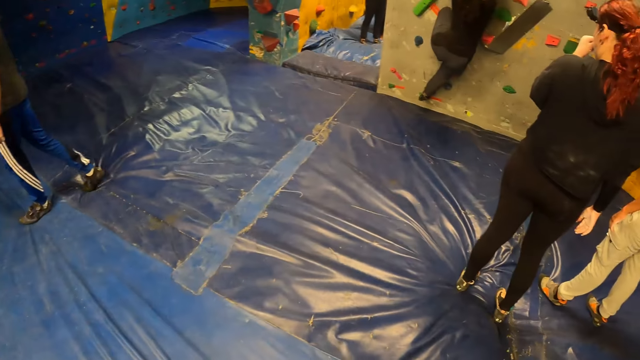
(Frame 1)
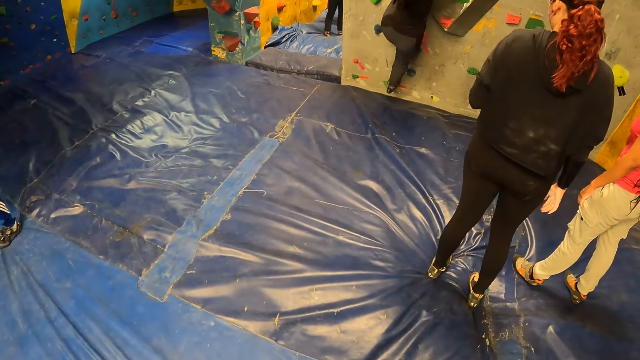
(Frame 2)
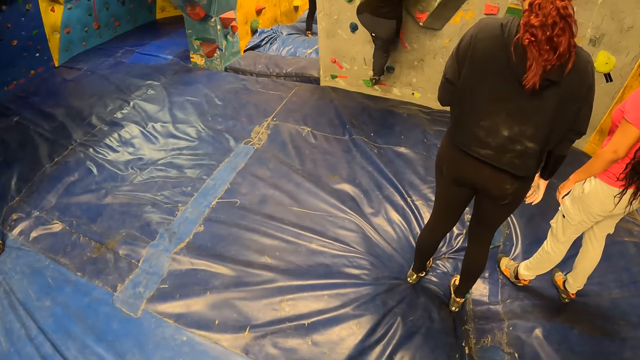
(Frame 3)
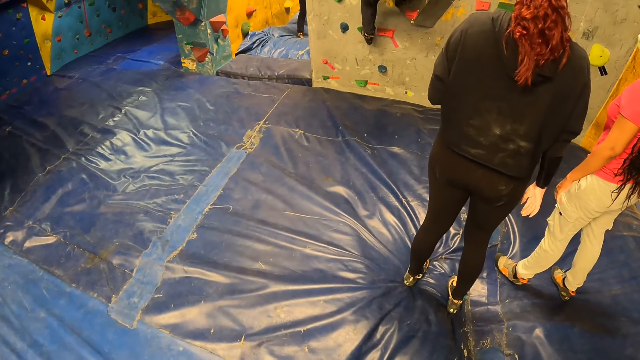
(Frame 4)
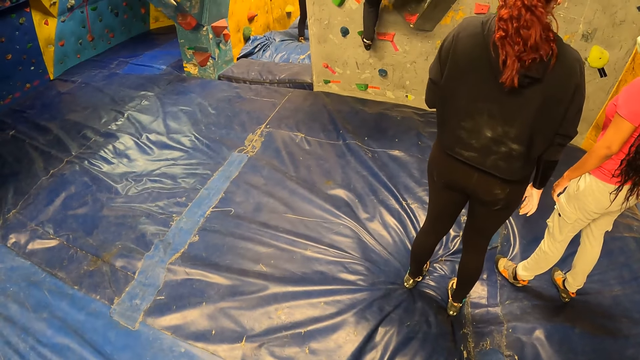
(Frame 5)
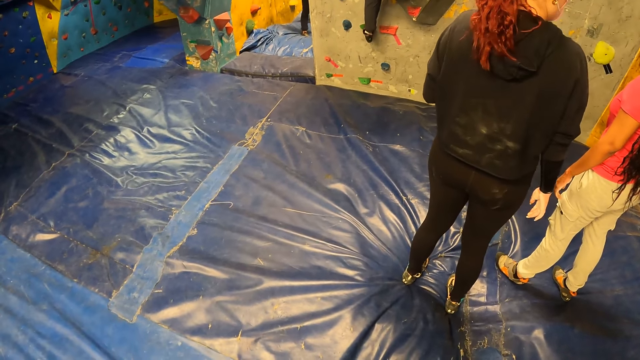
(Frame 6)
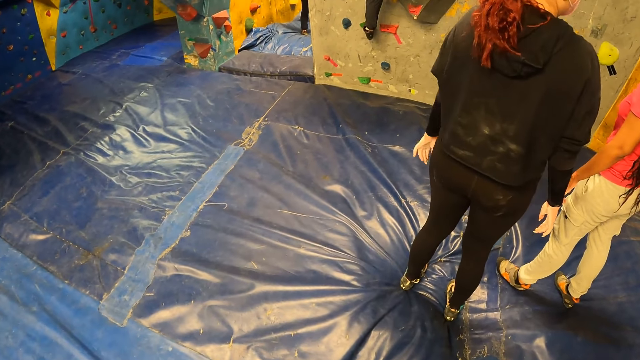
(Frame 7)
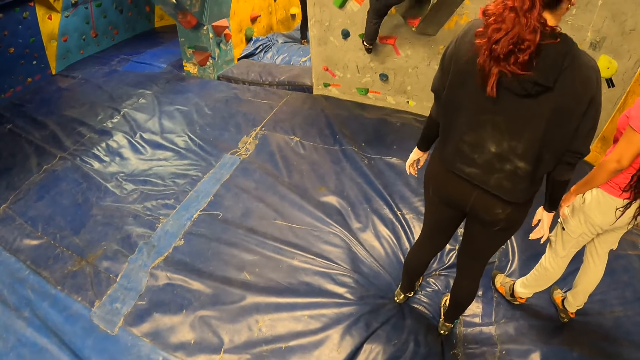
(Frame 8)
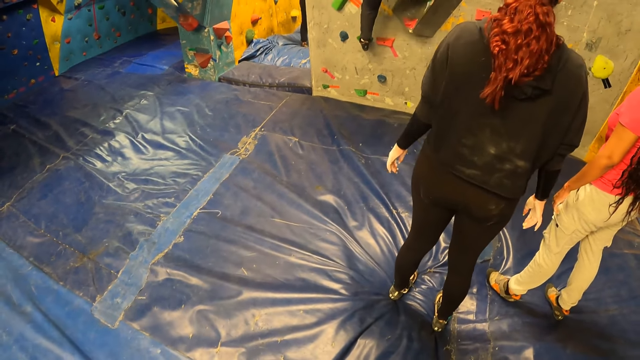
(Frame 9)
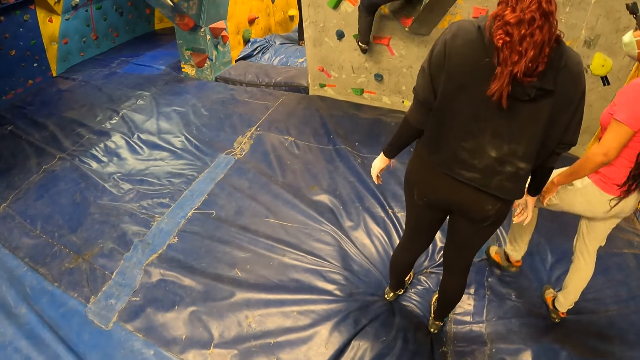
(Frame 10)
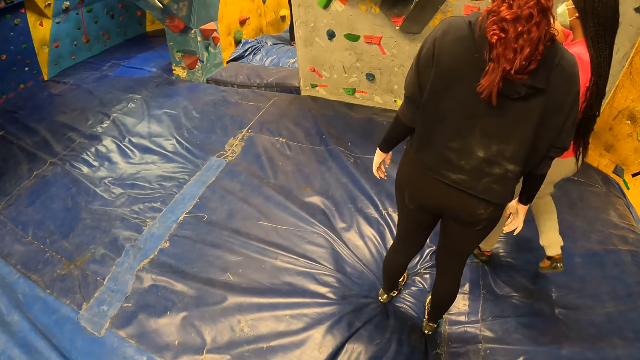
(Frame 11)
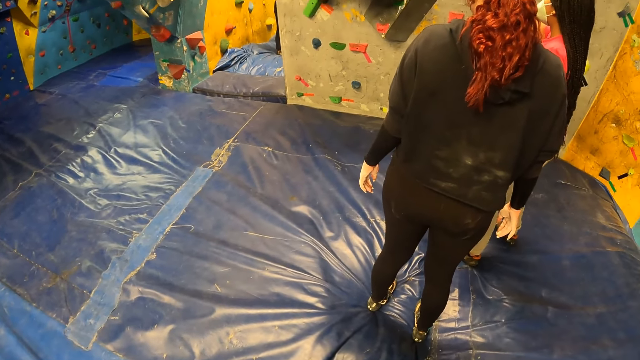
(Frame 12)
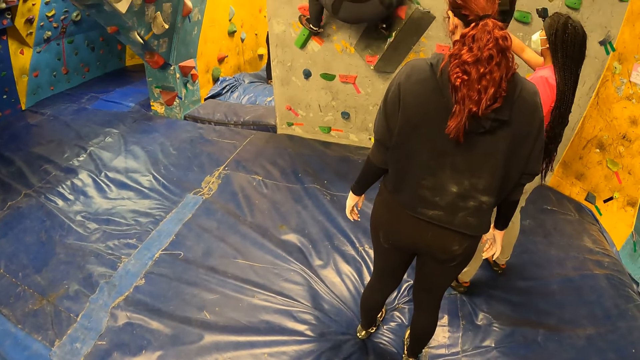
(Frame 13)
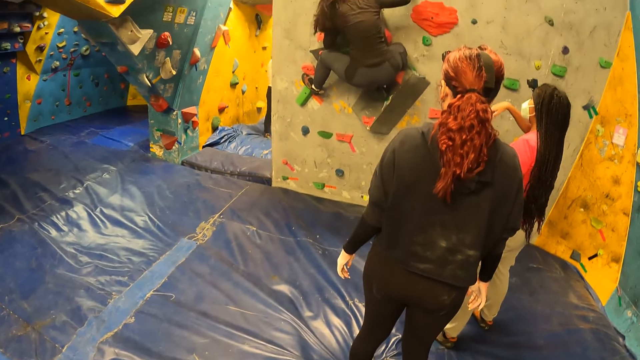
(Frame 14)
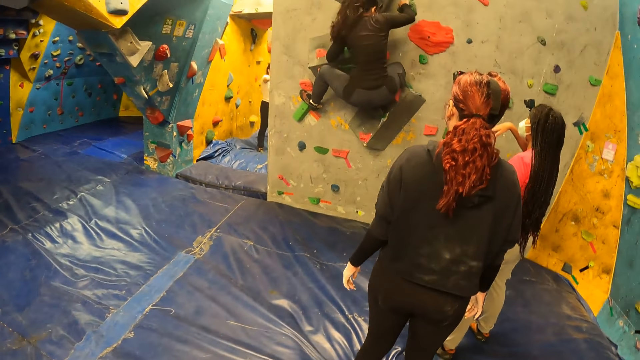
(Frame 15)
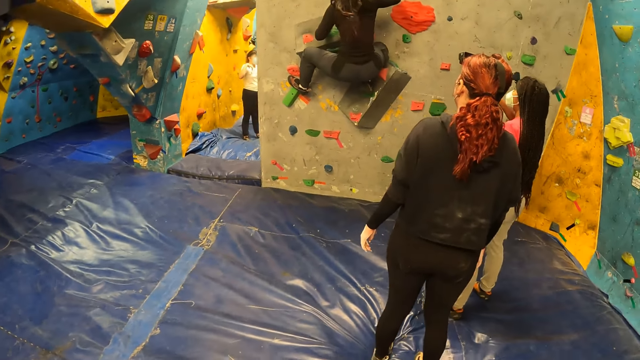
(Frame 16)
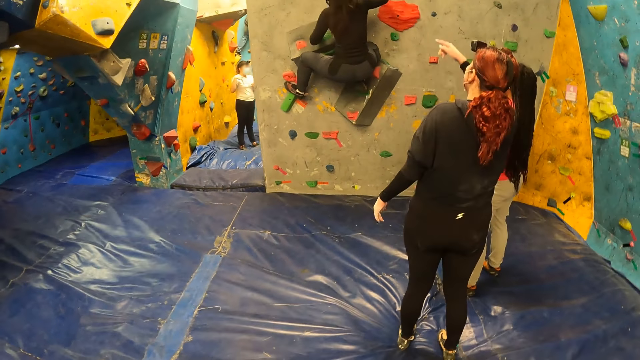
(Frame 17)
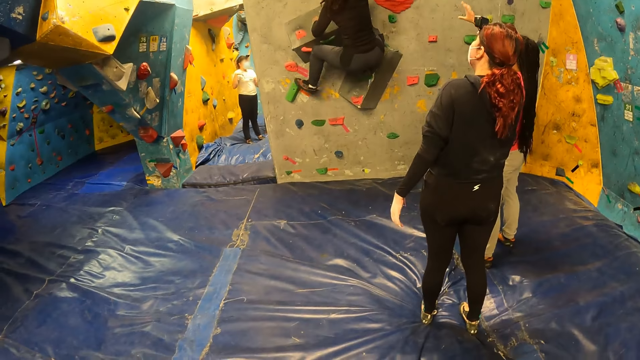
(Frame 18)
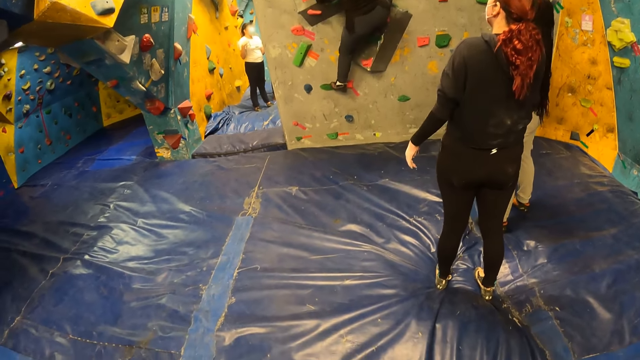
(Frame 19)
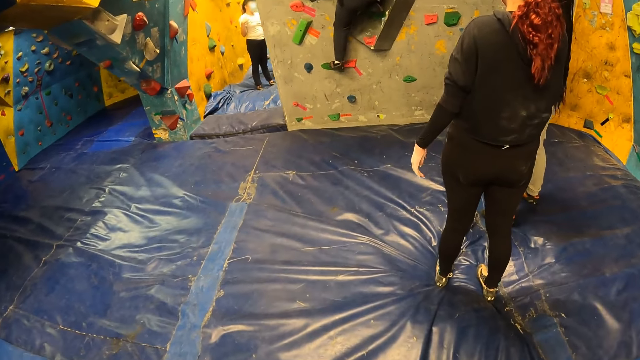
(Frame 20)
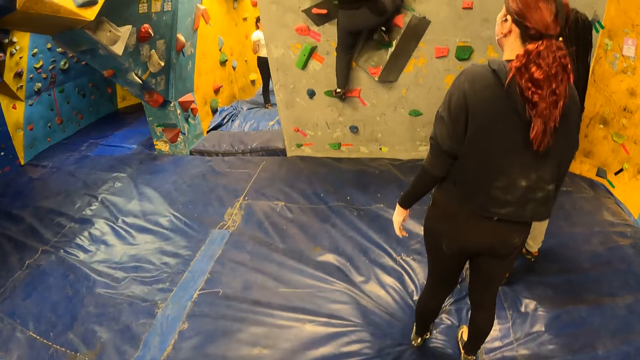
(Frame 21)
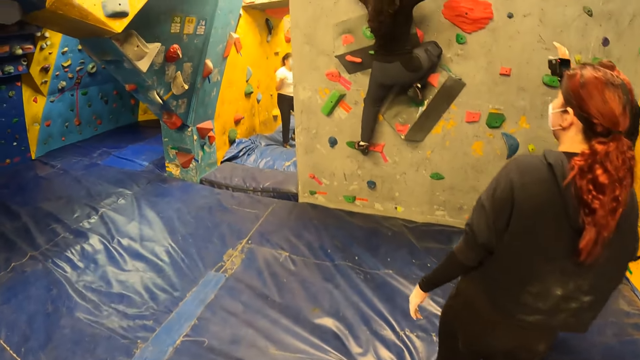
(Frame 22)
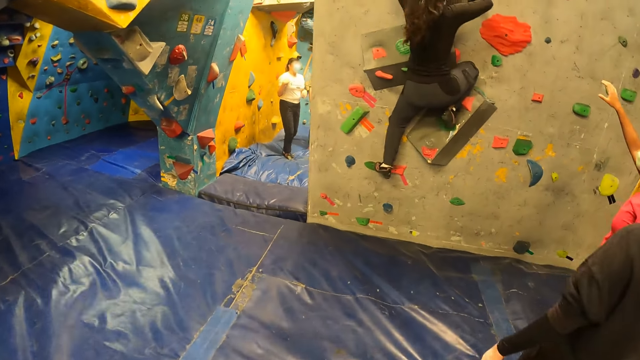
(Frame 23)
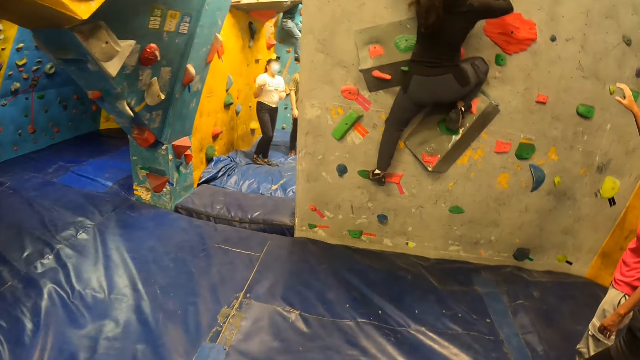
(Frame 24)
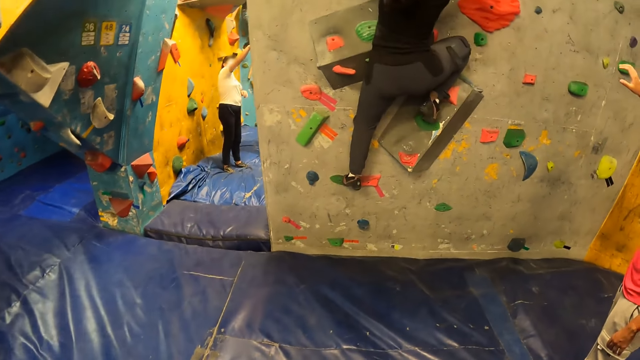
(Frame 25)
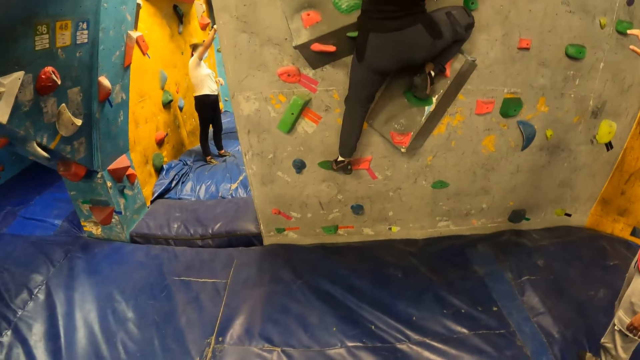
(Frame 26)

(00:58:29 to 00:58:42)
A woman climbs the bouldering wall. Another woman guides the first woman. The first woman climbs the bouldering wall.

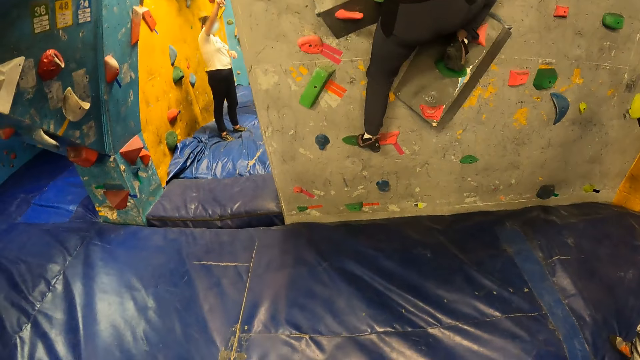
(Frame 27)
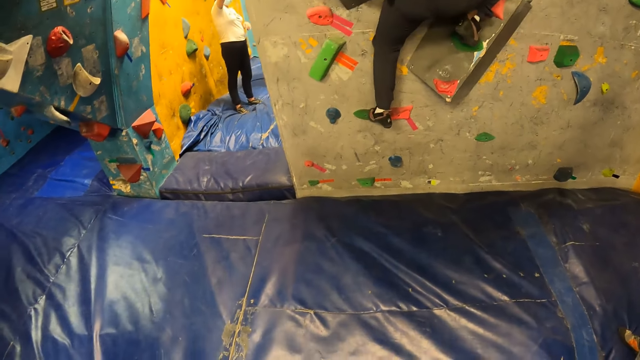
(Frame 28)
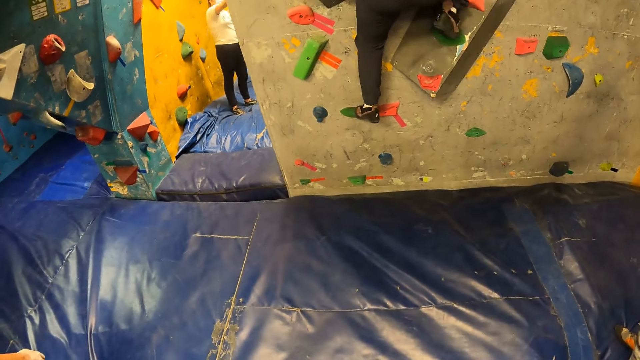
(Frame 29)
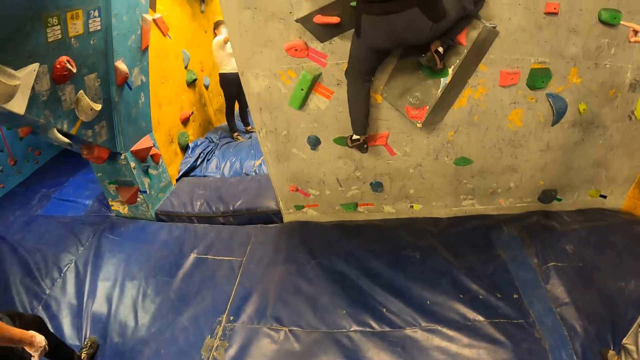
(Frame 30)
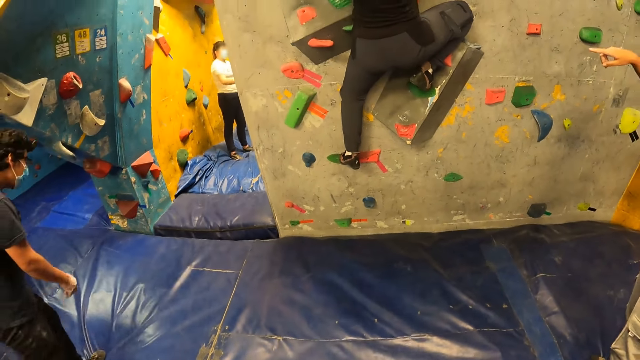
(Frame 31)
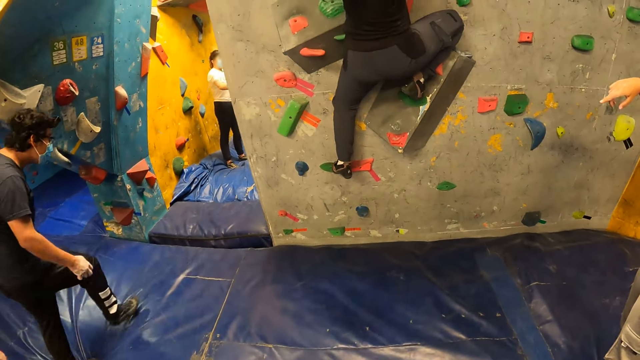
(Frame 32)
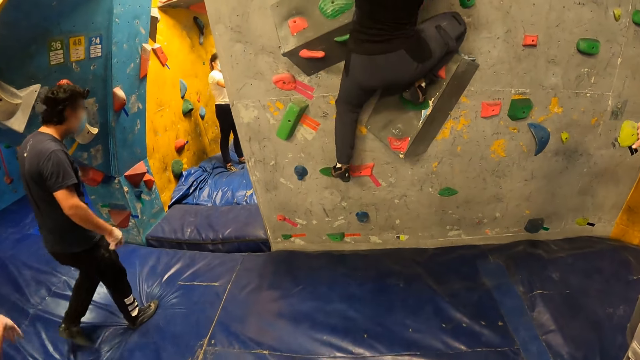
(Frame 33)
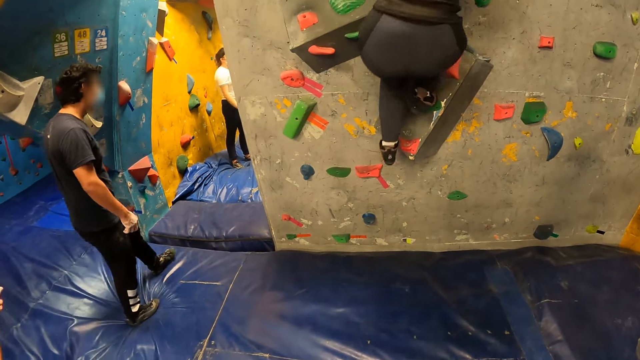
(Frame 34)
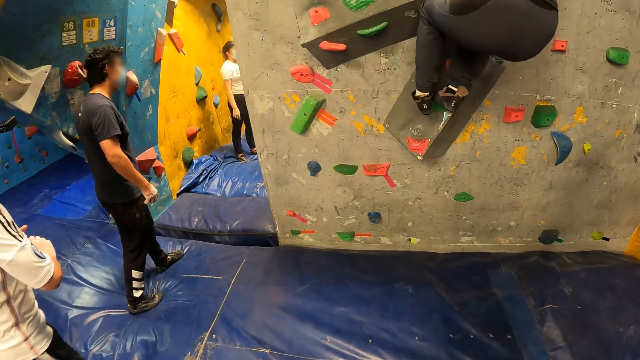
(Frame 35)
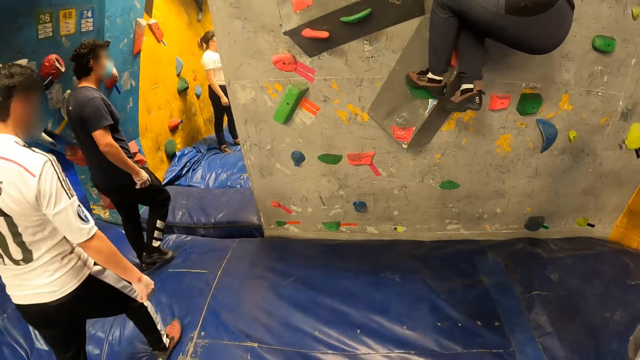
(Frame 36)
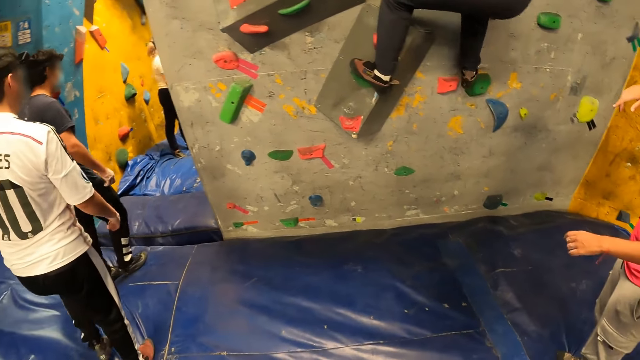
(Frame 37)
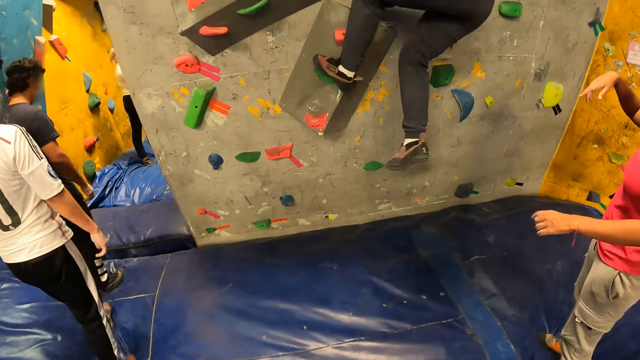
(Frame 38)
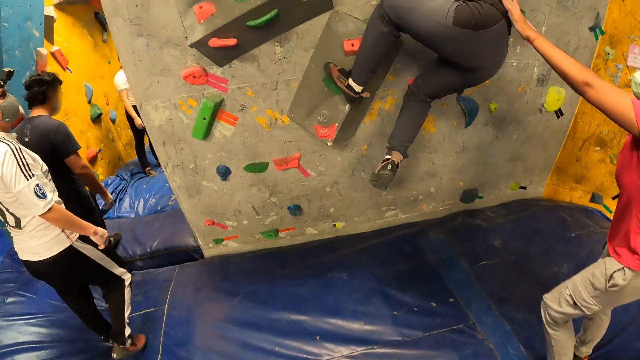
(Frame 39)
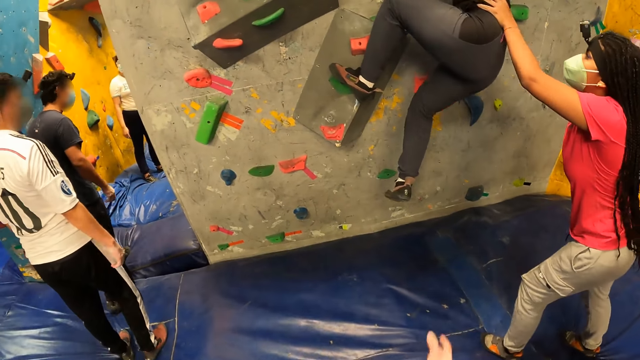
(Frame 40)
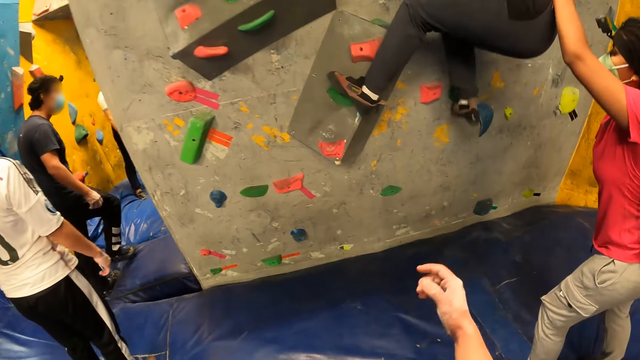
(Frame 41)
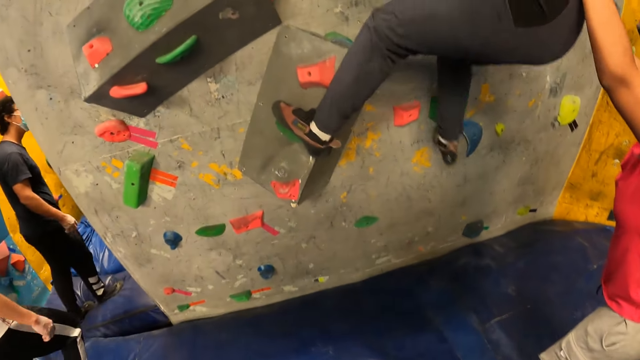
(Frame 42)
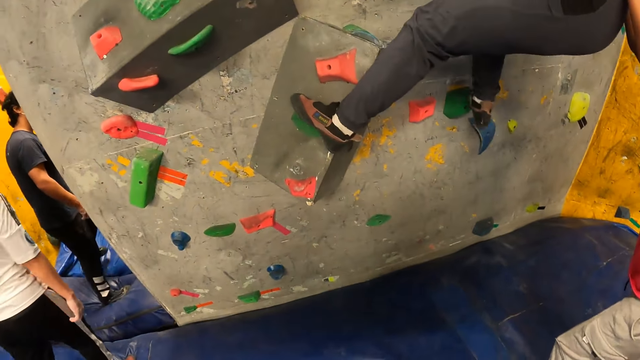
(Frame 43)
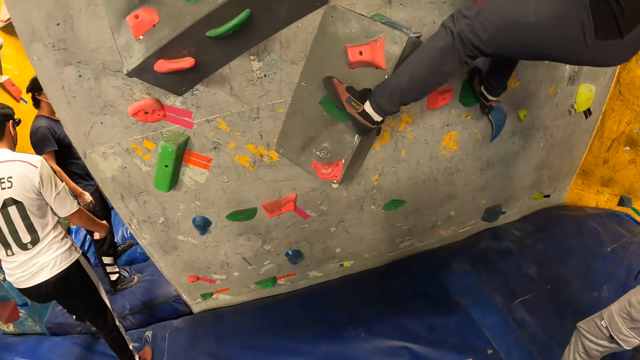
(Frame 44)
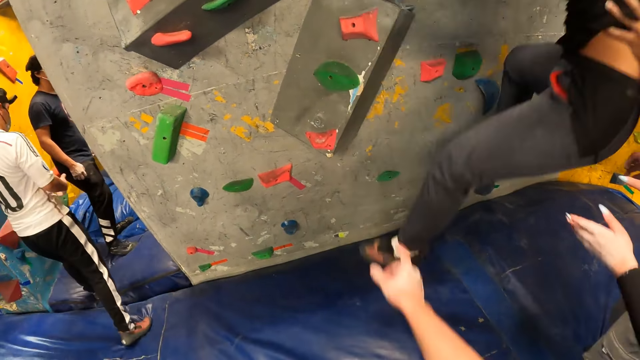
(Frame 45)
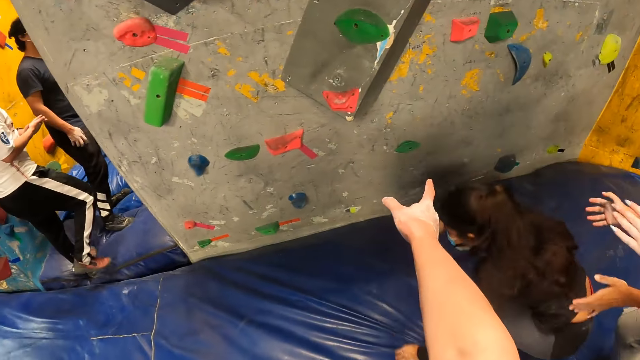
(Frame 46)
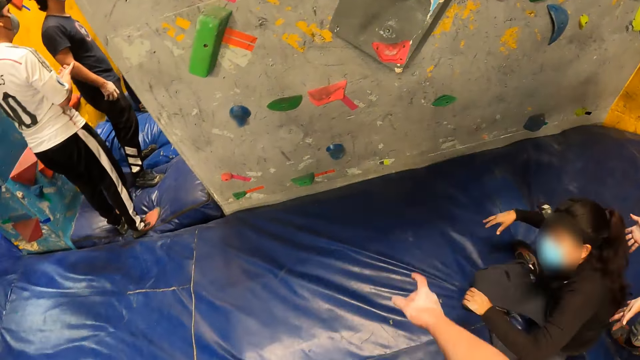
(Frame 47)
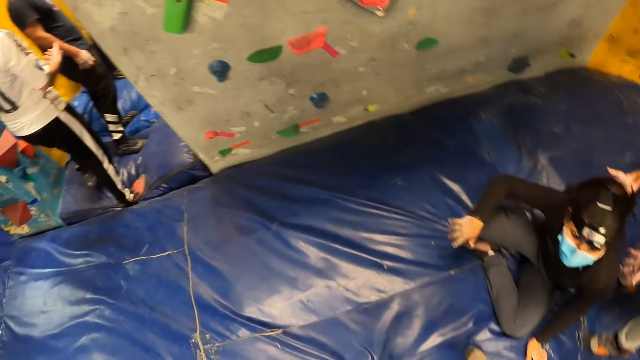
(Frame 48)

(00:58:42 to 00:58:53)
A woman walks around. Another woman holds a third woman with both hands. The third woman jumps down on a foam. A woman sits on the floor.
